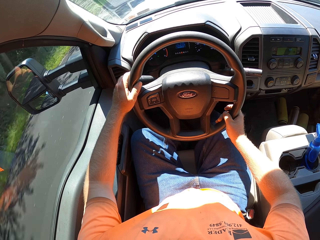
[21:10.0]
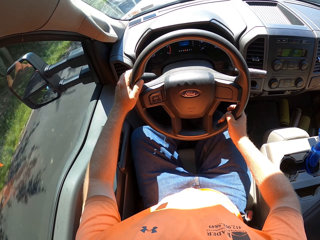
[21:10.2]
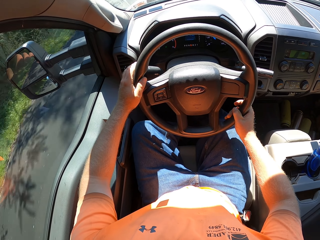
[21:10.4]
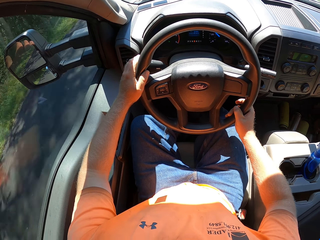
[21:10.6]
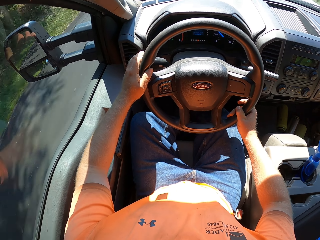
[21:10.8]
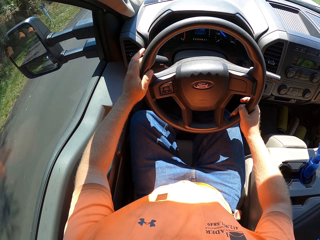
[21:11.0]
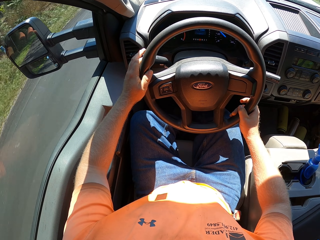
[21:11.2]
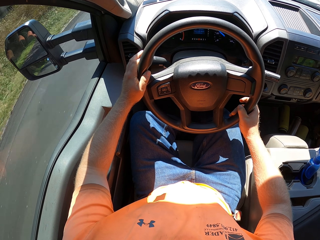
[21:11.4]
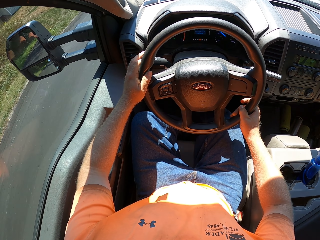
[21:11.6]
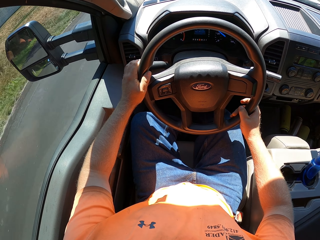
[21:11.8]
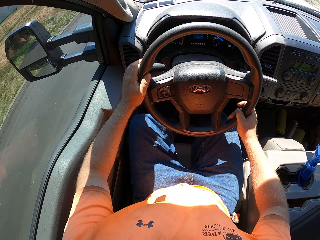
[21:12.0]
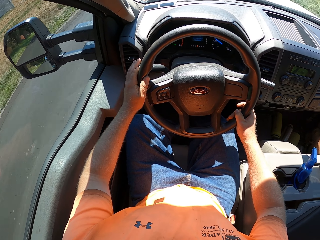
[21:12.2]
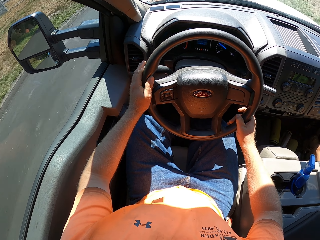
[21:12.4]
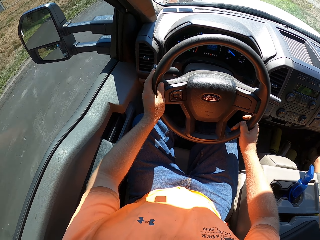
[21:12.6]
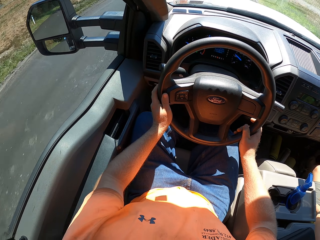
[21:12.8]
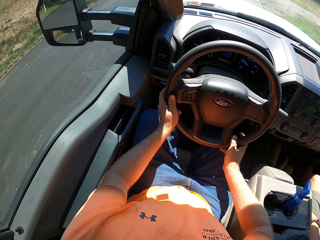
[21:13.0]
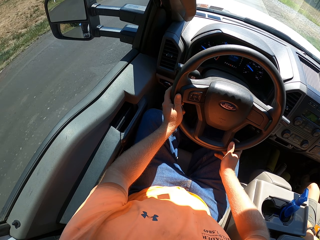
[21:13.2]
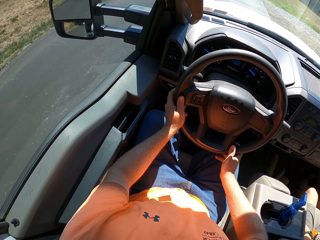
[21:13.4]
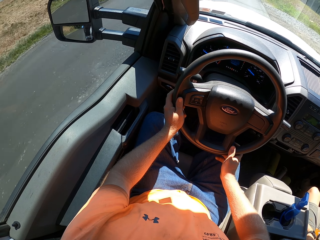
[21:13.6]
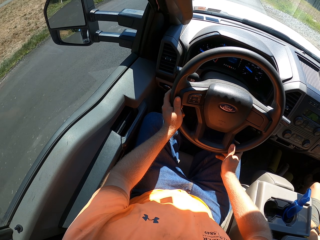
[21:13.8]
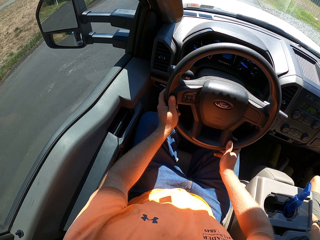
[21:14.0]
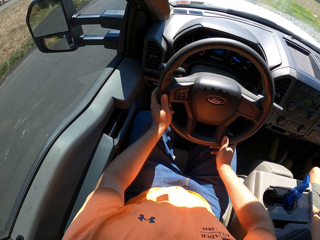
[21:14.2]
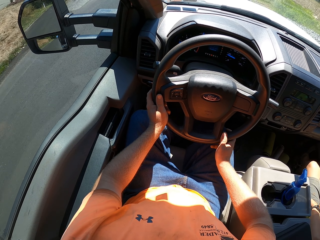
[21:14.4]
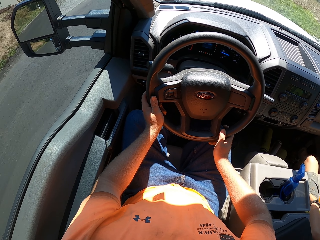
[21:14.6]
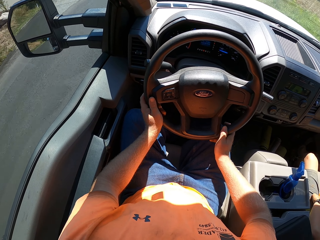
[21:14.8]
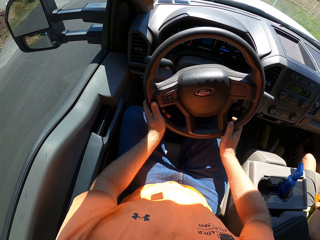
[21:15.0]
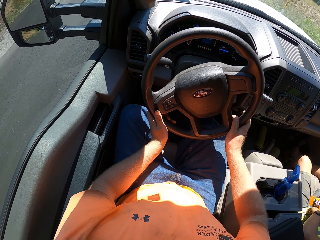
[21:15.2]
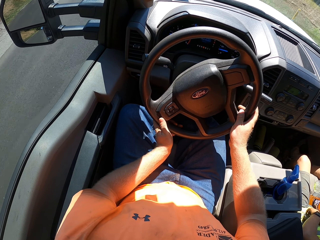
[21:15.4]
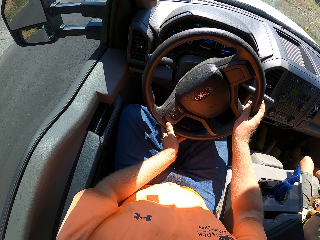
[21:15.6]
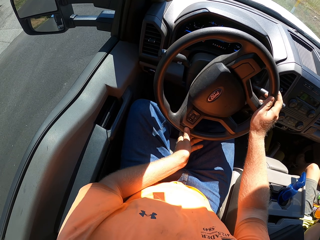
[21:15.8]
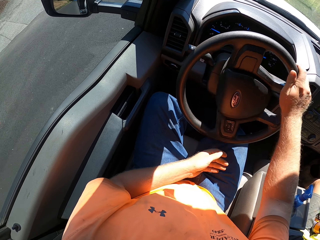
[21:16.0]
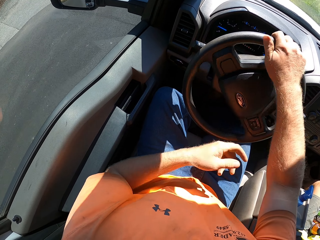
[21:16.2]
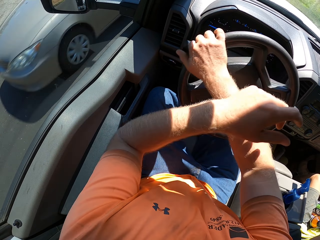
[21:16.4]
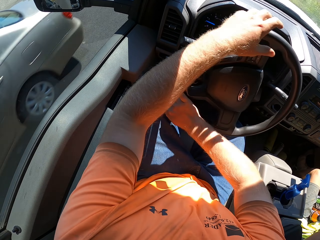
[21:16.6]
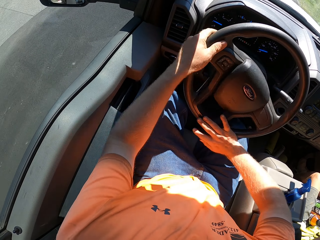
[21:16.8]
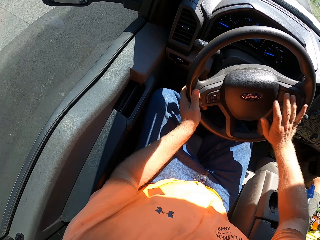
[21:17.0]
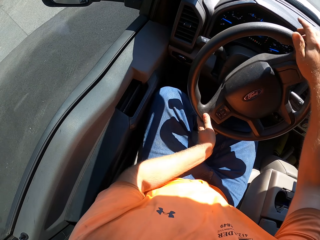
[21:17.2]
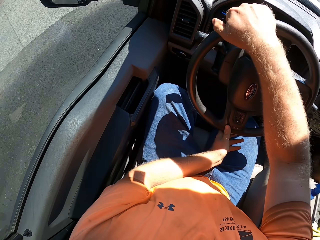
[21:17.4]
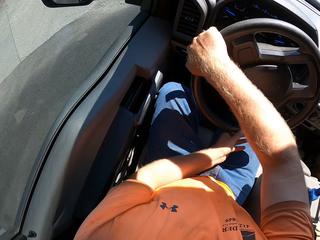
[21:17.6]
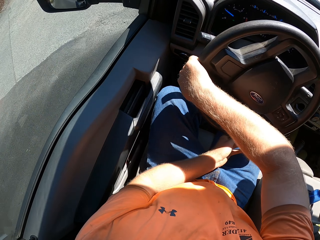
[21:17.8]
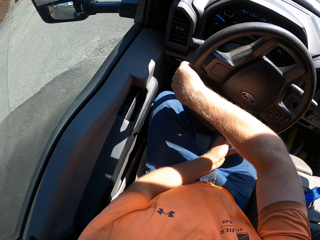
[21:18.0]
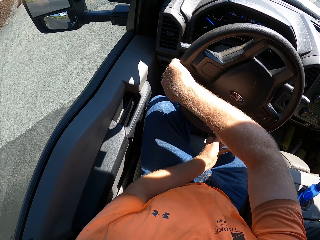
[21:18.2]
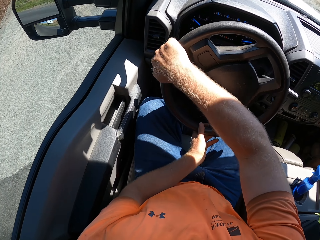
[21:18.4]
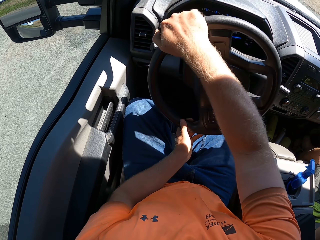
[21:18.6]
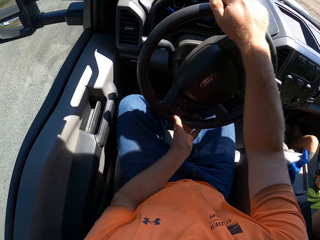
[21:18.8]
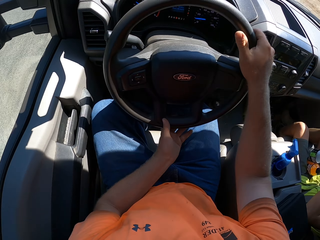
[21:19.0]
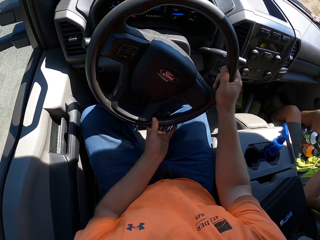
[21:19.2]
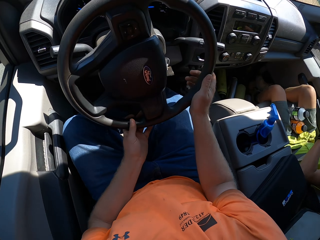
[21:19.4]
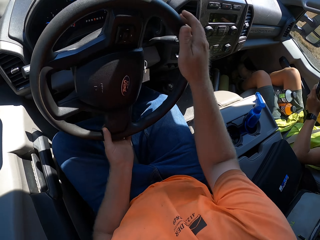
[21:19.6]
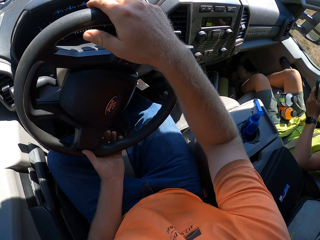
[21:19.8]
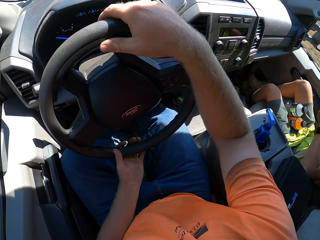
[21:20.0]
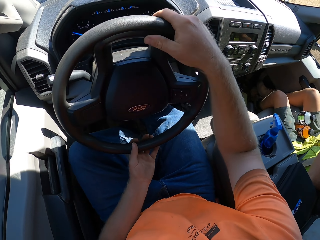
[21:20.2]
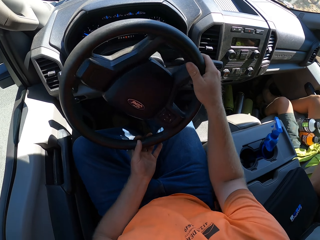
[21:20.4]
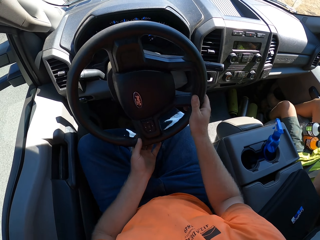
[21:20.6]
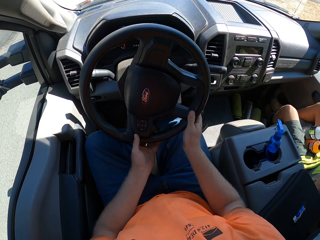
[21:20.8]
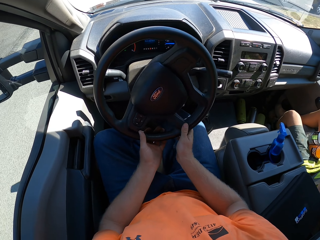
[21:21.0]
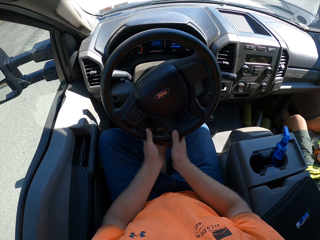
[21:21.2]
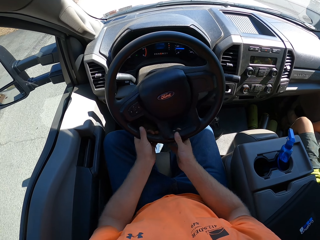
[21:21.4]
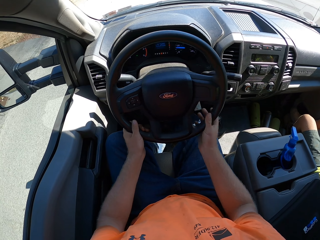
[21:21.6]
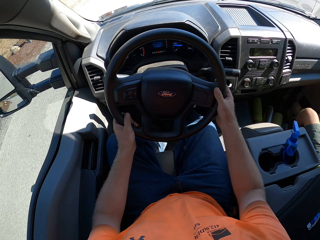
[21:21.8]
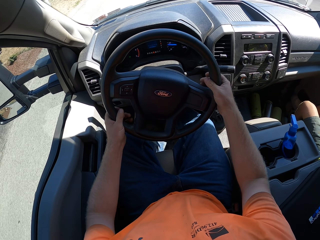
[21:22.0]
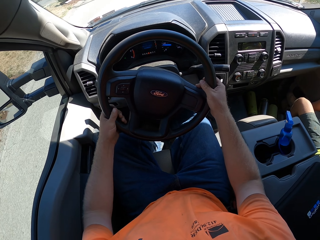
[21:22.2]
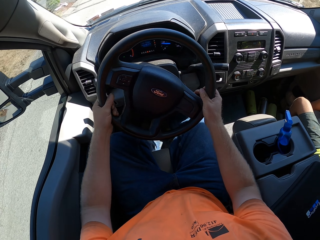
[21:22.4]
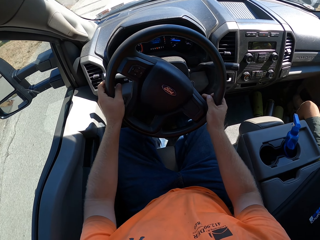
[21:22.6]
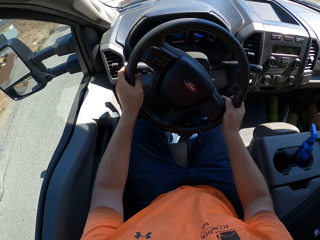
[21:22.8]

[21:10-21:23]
The camera wearer moves the trafficator in the car with his left hand. He drives the car. An ash car drives past the camera wearer. The camera wearer drives the car.

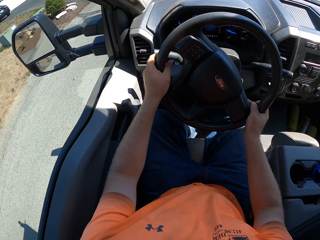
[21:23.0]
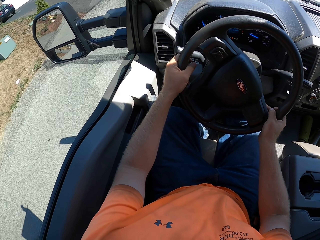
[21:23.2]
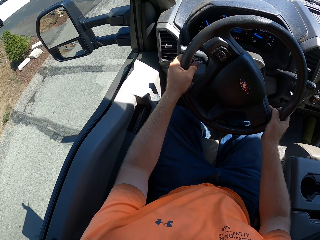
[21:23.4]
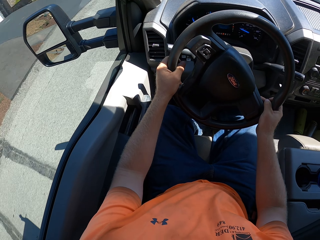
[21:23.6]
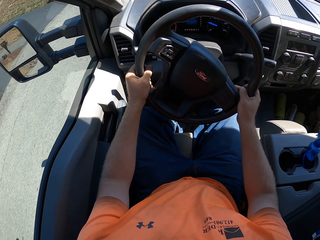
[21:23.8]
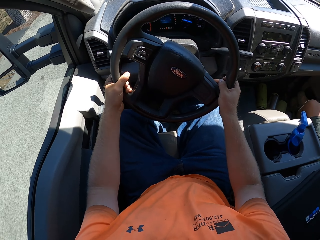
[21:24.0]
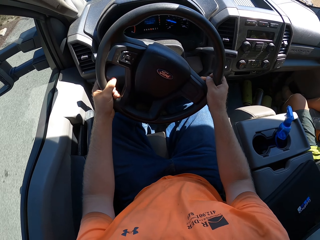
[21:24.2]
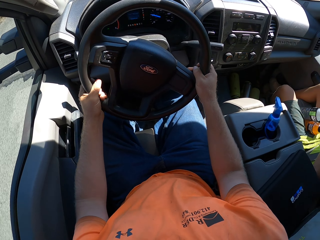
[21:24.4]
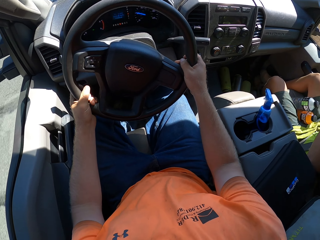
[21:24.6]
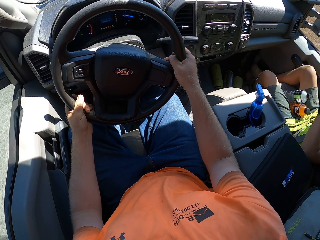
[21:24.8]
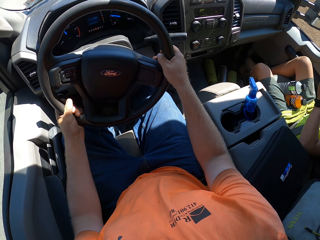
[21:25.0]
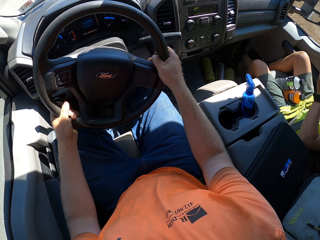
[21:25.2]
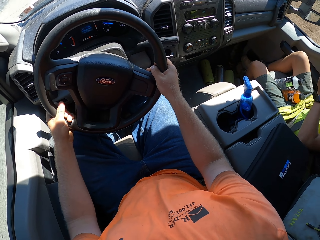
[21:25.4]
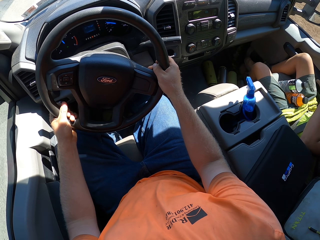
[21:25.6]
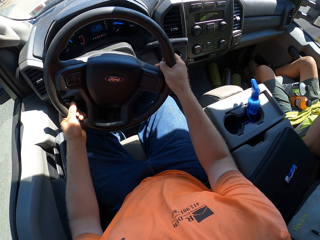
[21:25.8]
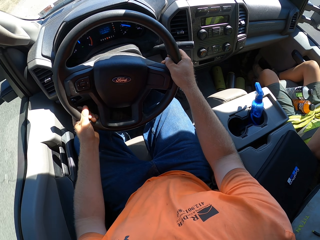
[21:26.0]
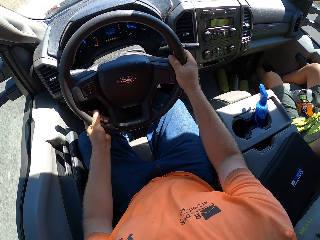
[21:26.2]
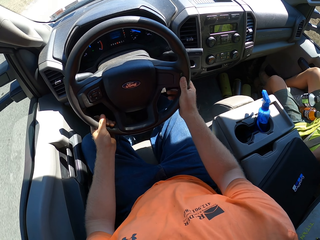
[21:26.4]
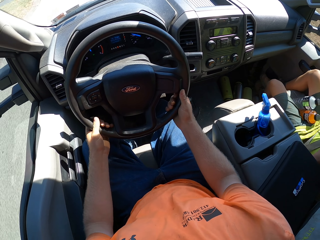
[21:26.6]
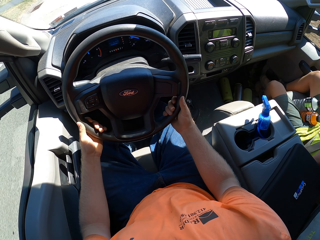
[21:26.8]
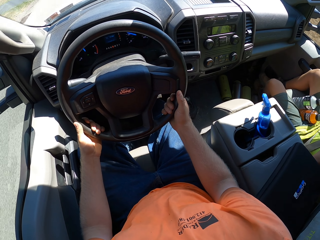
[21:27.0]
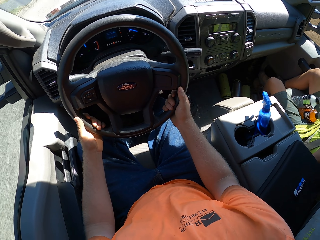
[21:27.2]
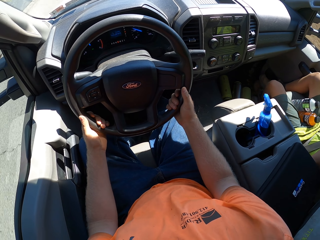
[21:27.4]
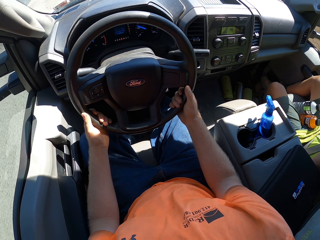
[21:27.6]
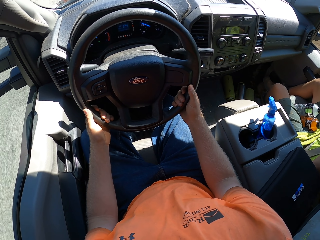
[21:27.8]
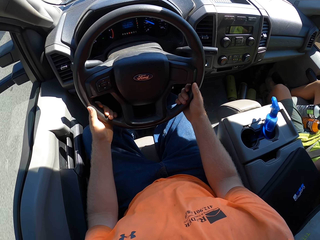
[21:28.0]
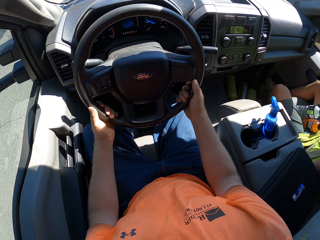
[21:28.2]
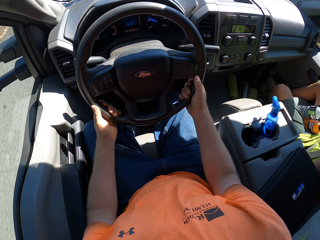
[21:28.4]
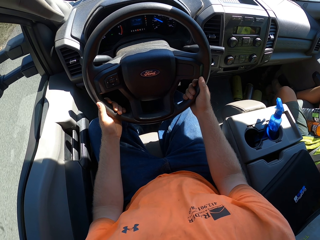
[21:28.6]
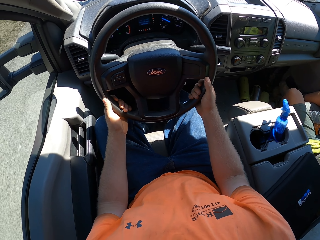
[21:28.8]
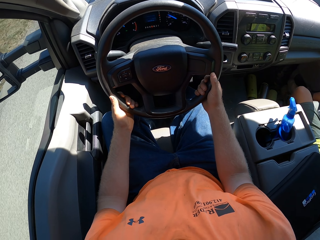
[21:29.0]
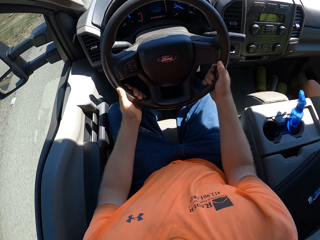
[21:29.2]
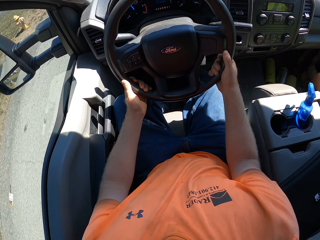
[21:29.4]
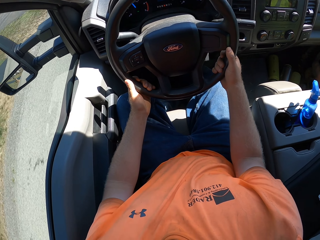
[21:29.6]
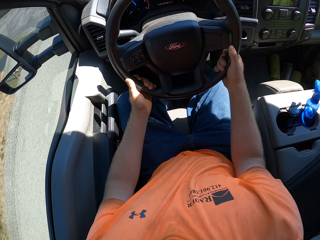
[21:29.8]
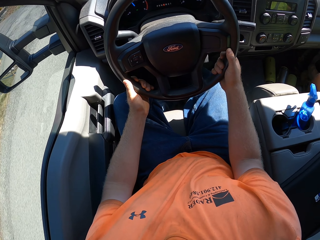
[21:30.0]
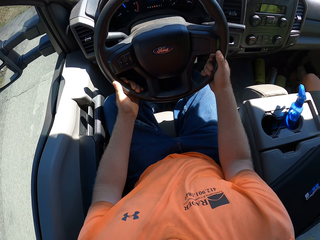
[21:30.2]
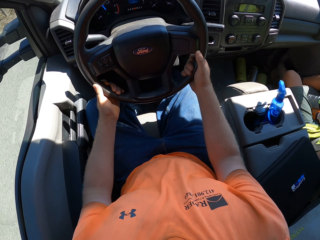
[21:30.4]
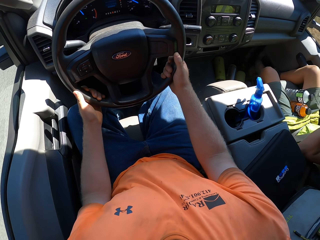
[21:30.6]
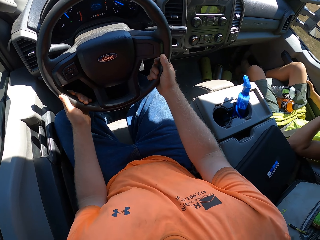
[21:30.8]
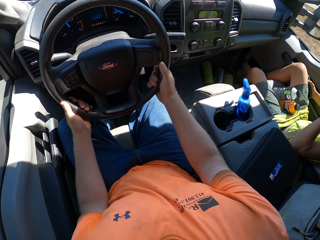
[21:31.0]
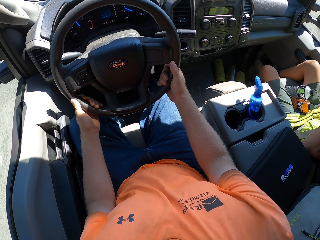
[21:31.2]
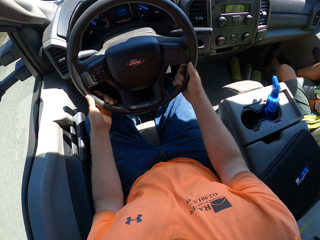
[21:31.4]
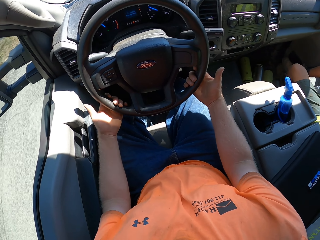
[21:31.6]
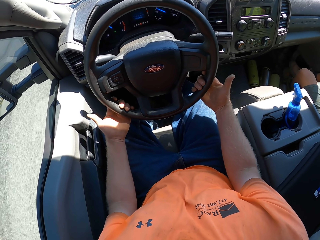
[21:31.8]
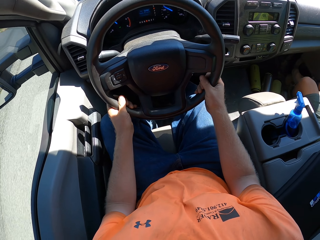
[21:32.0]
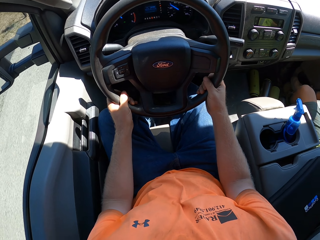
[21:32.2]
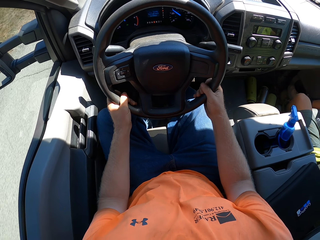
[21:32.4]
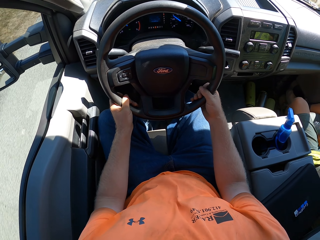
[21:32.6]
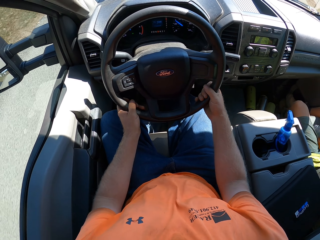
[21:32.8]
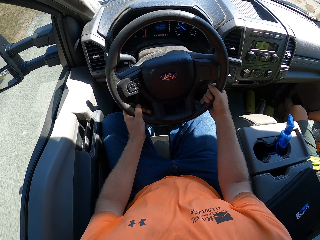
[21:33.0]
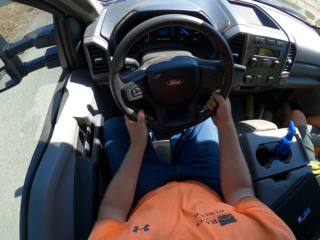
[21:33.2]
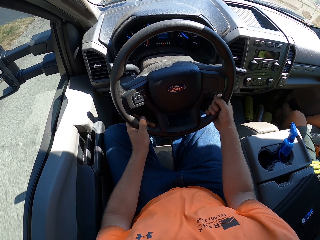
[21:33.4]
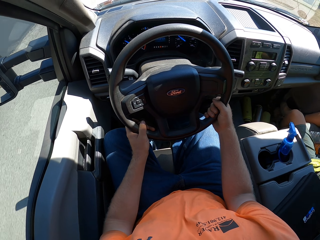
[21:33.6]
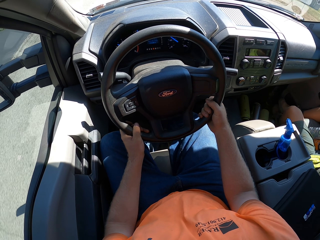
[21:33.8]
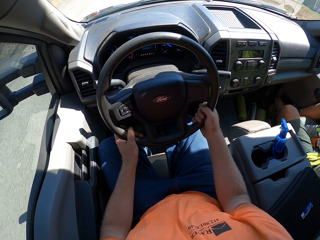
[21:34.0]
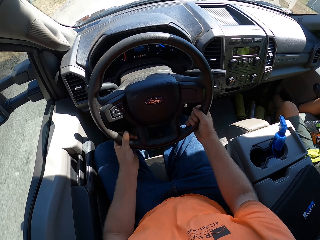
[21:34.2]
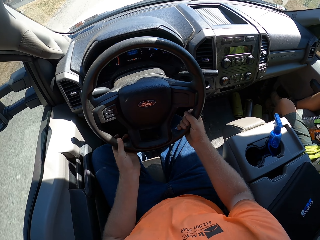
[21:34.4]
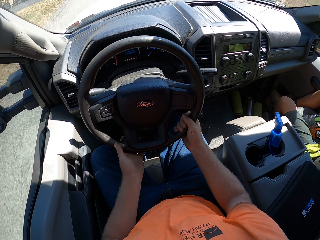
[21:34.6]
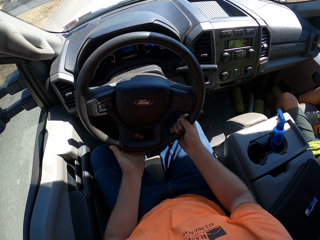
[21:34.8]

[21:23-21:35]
The camera wearer drives the car.
